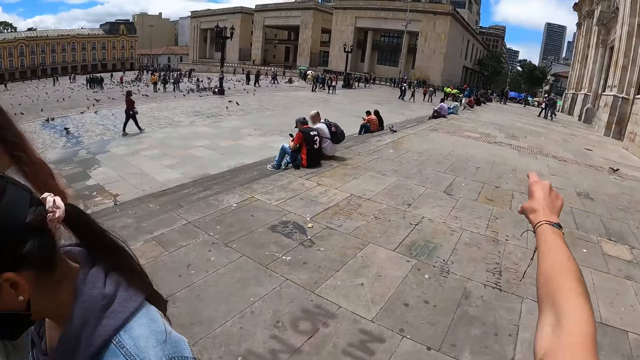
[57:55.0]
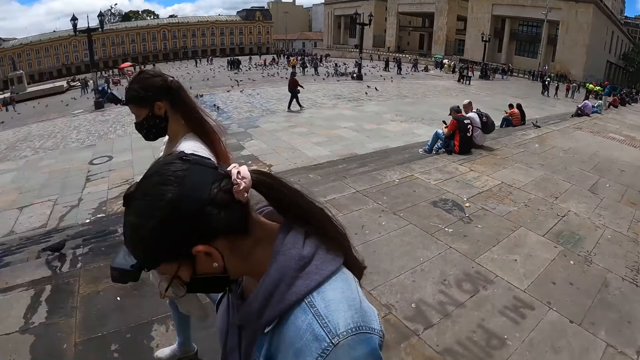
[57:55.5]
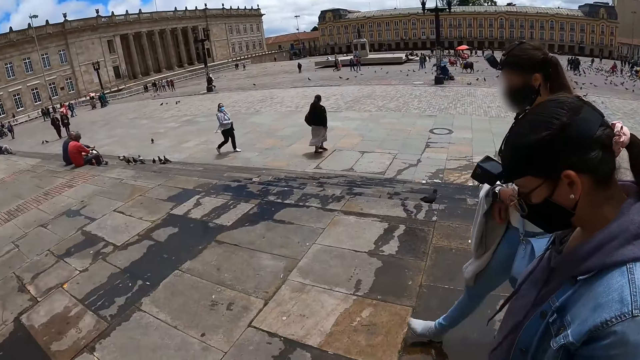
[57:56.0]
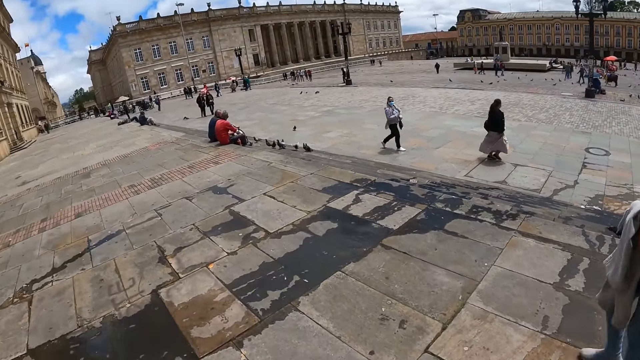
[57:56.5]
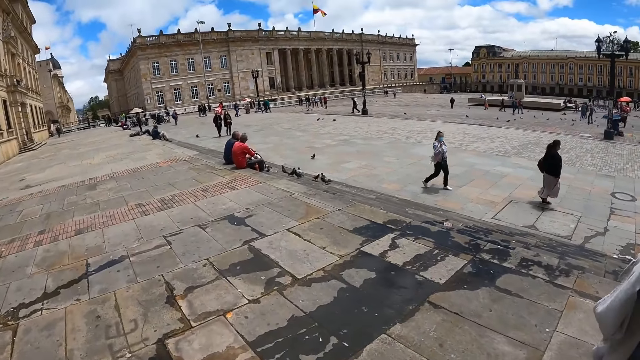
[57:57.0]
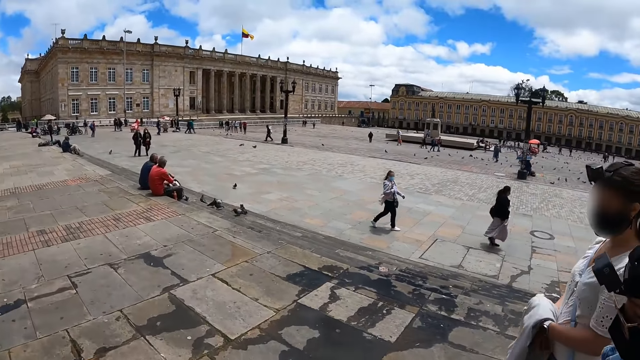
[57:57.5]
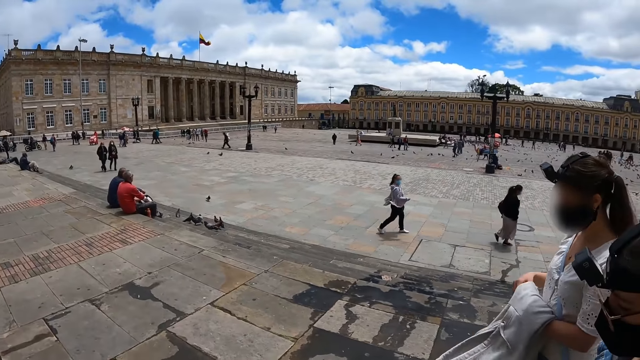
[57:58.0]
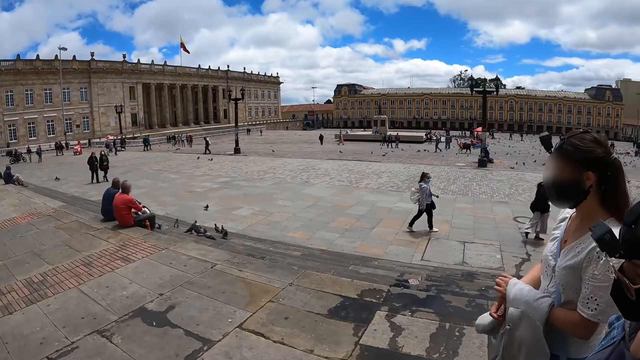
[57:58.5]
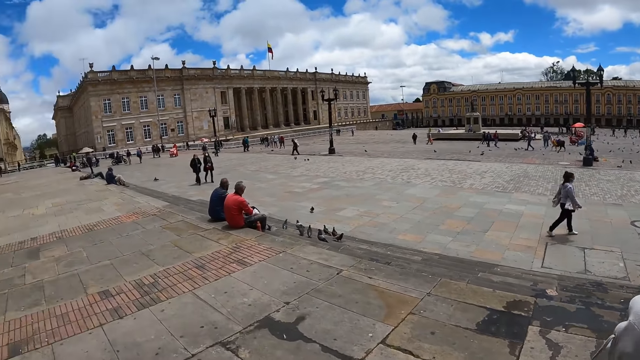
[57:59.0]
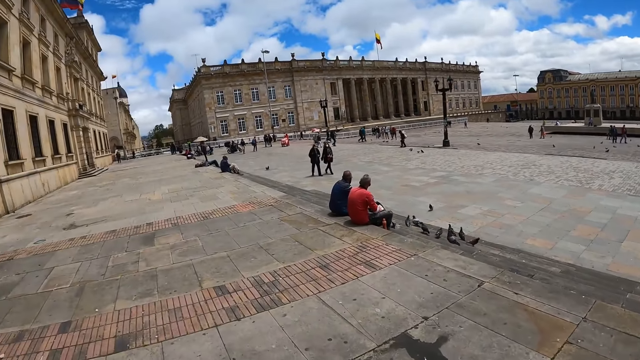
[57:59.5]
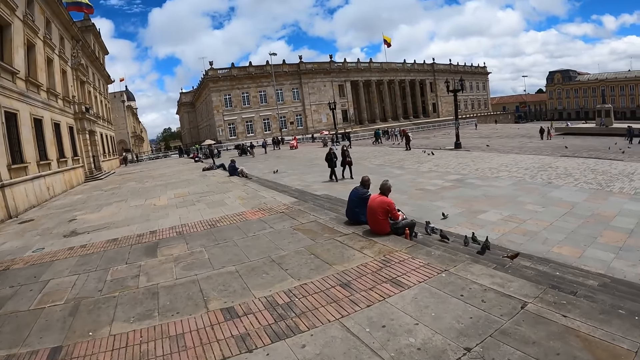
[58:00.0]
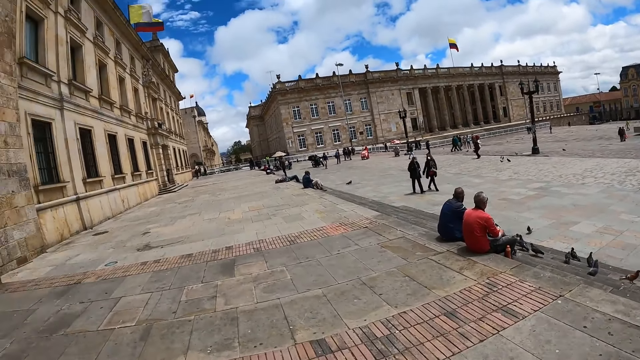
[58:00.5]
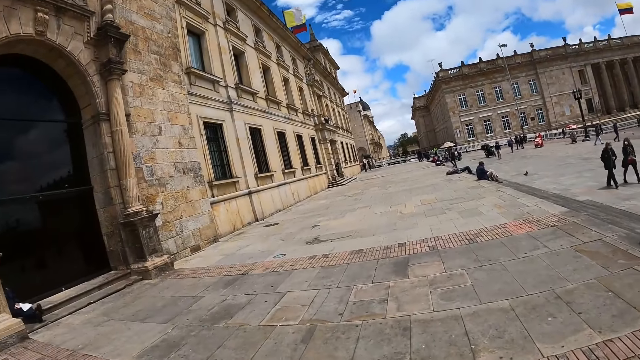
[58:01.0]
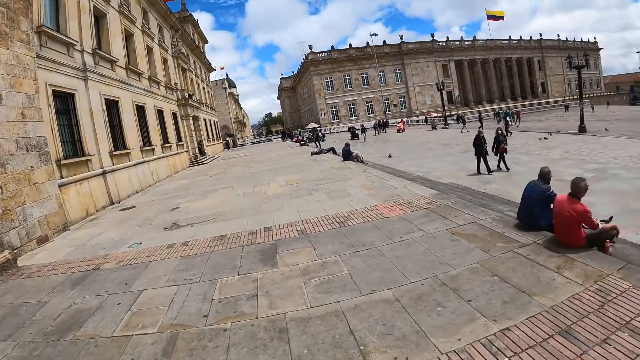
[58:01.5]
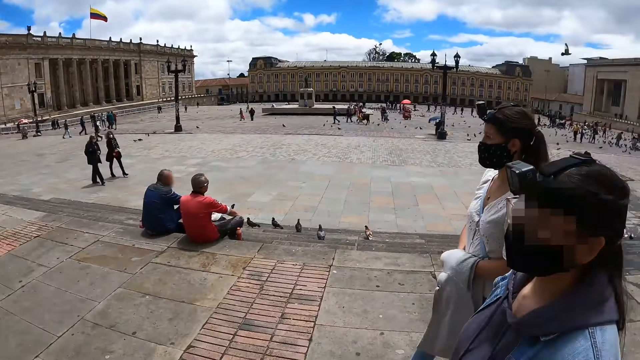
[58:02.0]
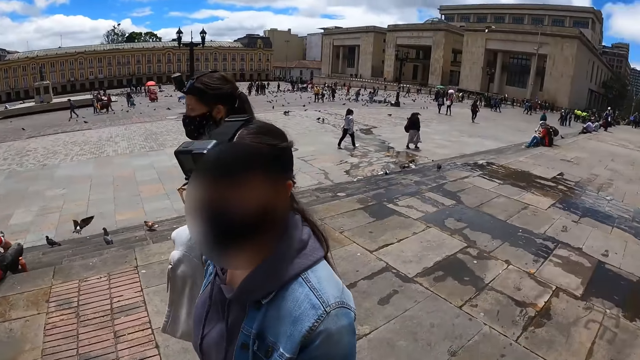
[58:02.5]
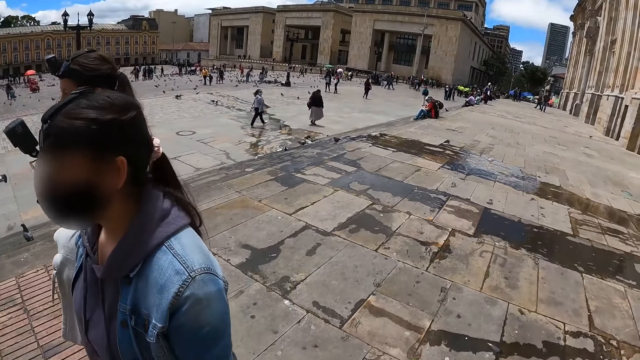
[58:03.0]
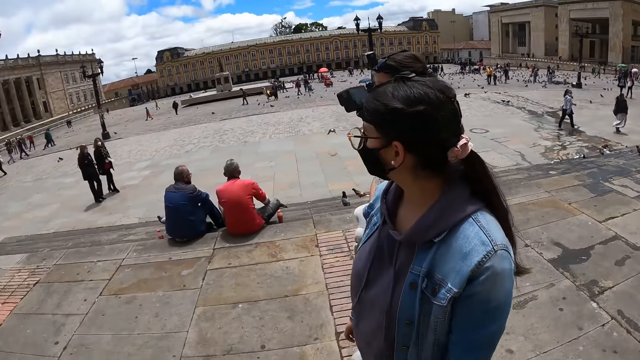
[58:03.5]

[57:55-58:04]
The camera wearer points back at the building. They converse. They turn forward. A person moves the cloth on the hand. The camera wearer looks right. They look forward. They look left. They turn back.

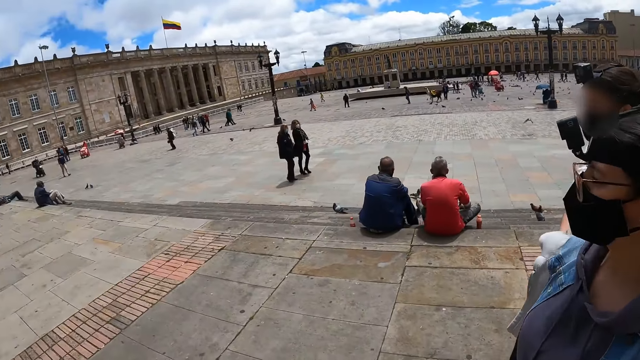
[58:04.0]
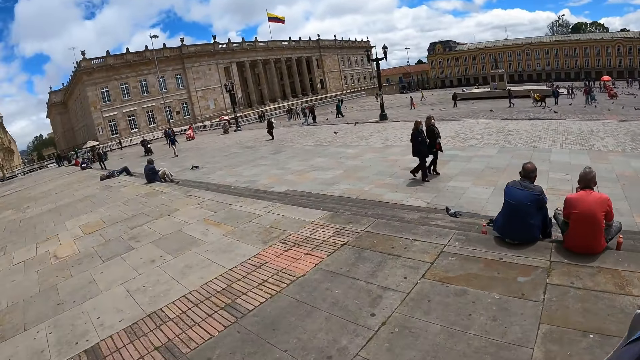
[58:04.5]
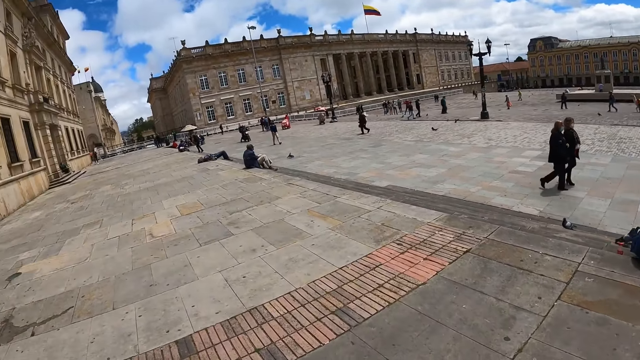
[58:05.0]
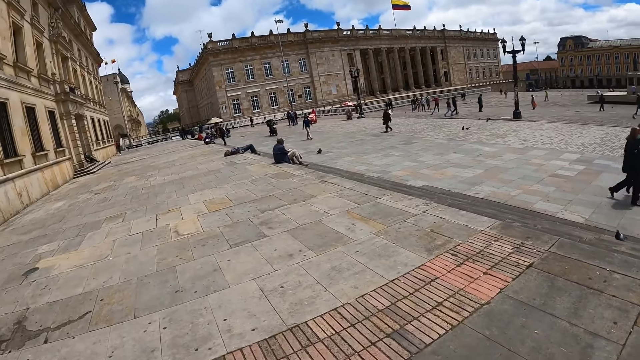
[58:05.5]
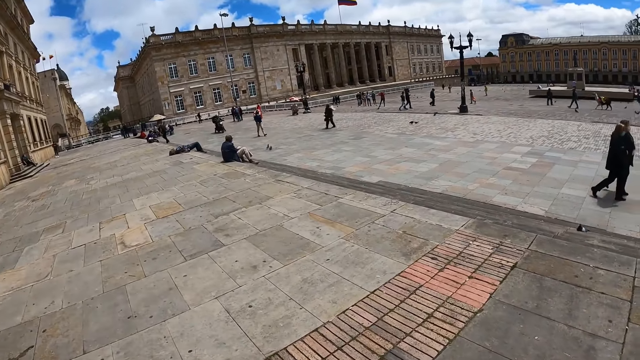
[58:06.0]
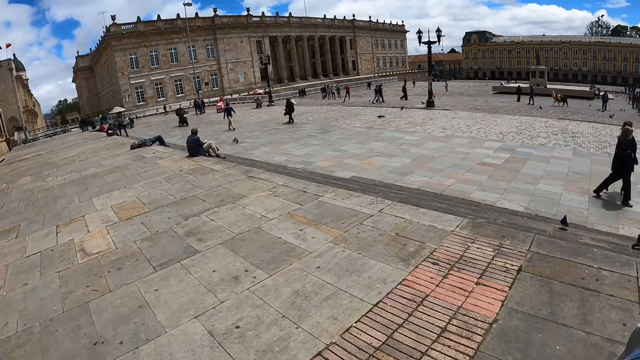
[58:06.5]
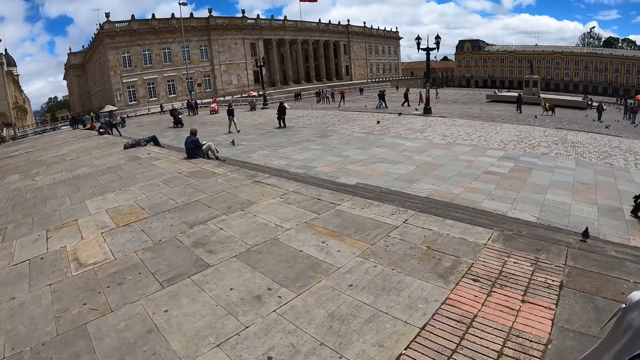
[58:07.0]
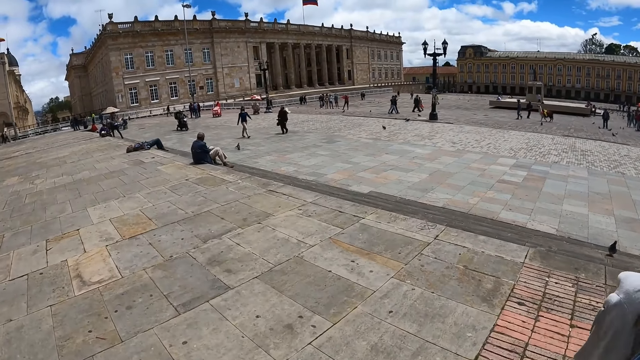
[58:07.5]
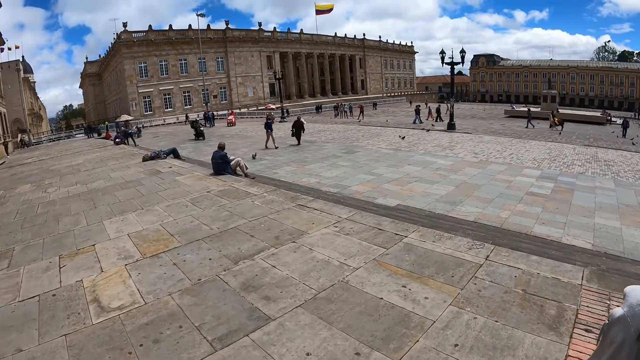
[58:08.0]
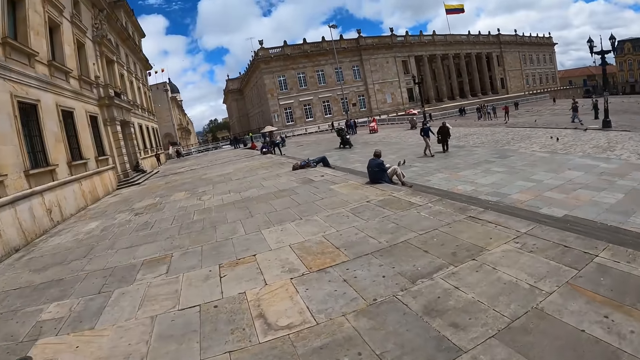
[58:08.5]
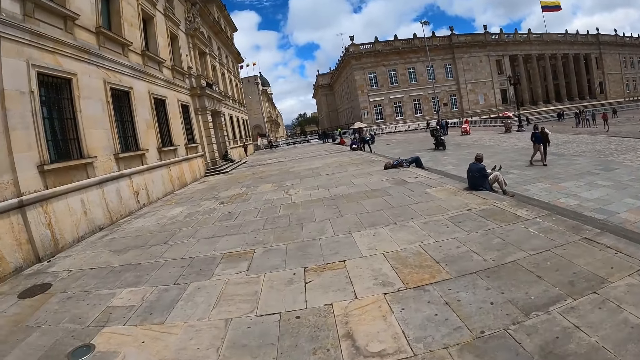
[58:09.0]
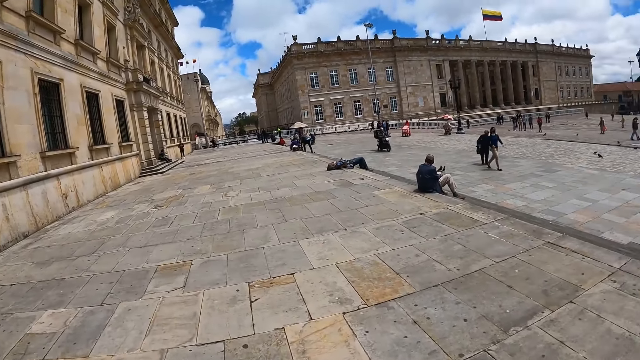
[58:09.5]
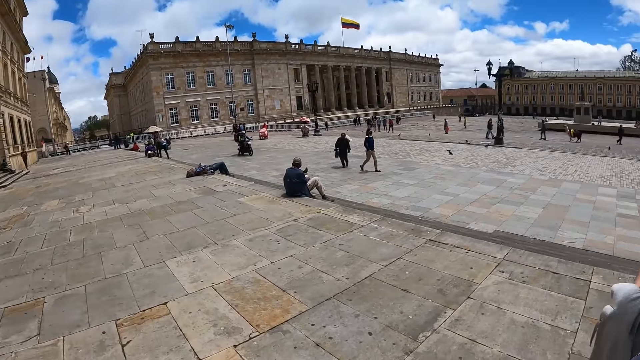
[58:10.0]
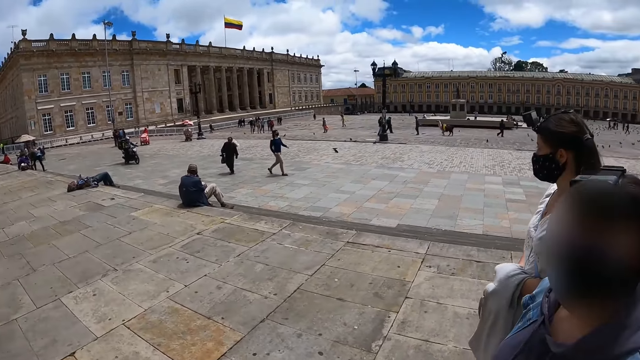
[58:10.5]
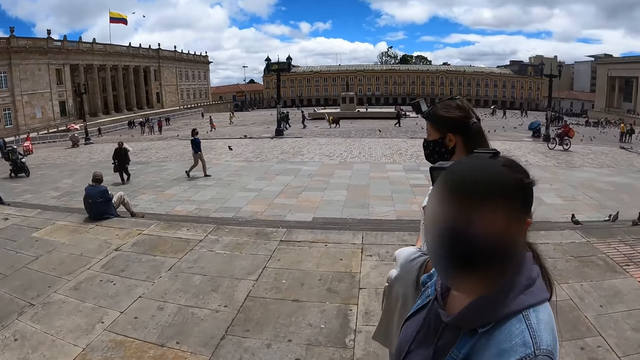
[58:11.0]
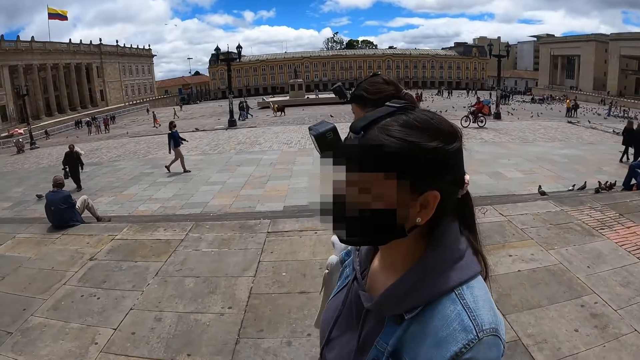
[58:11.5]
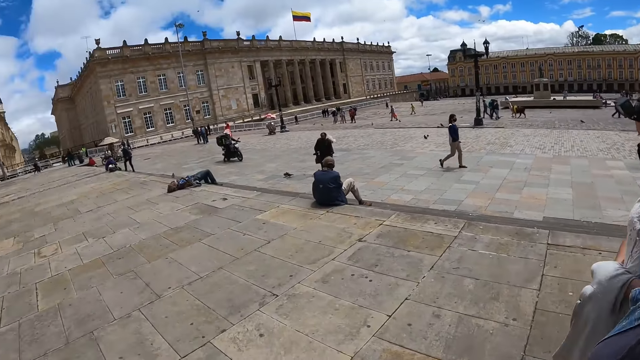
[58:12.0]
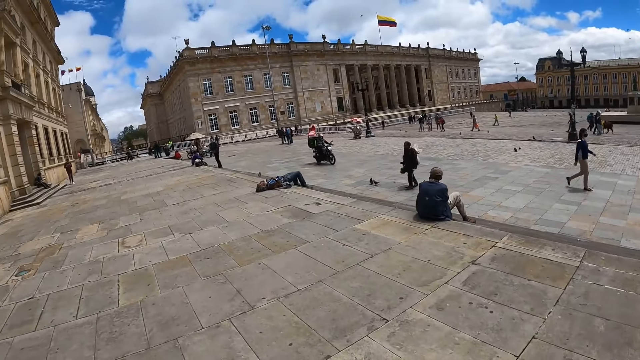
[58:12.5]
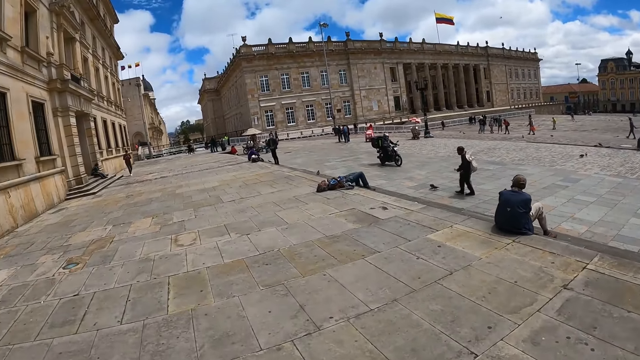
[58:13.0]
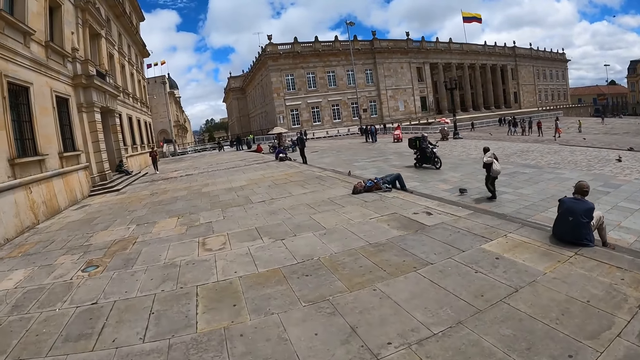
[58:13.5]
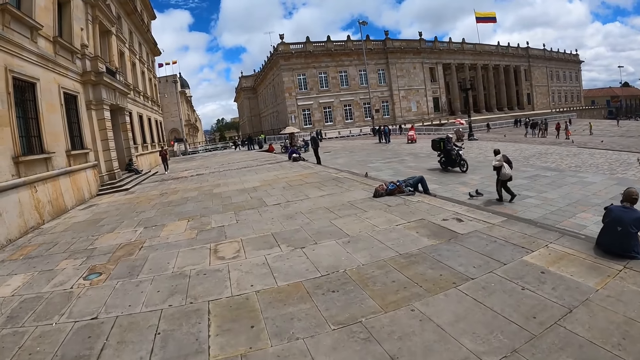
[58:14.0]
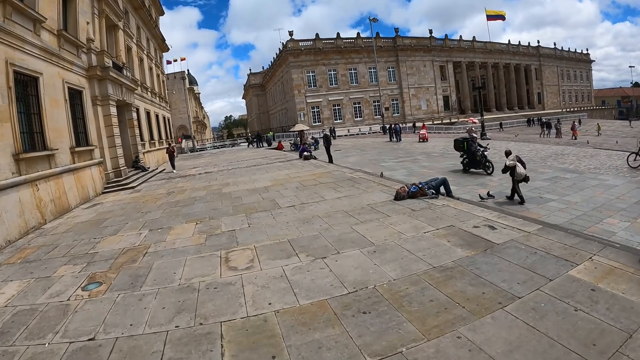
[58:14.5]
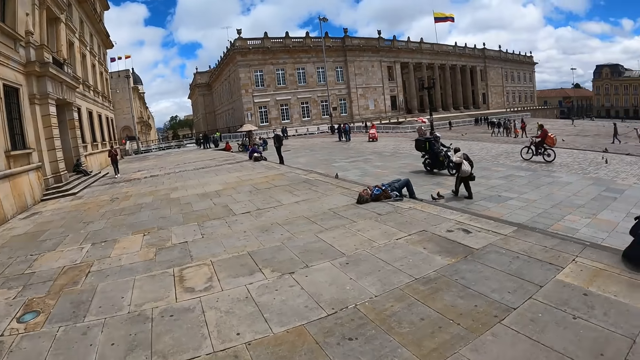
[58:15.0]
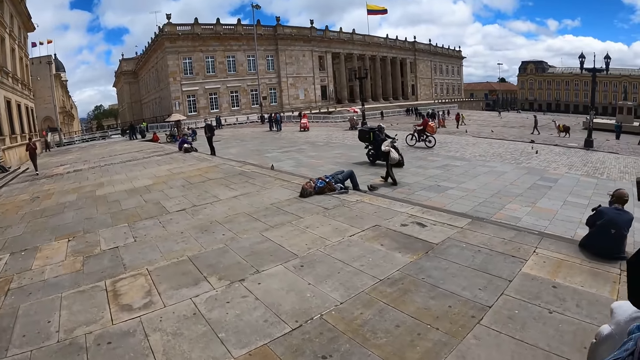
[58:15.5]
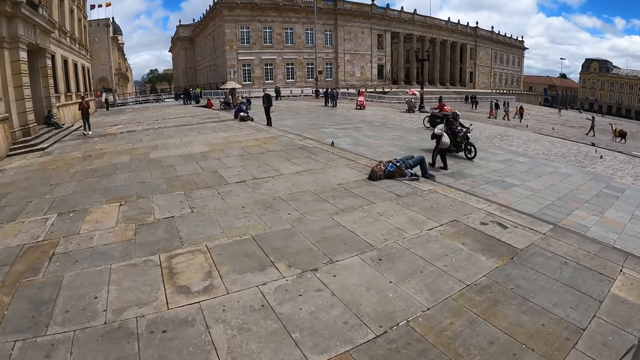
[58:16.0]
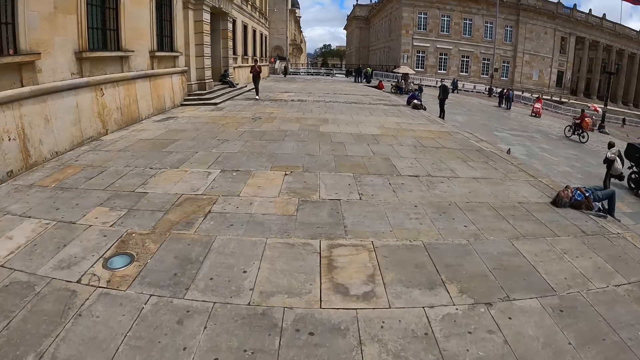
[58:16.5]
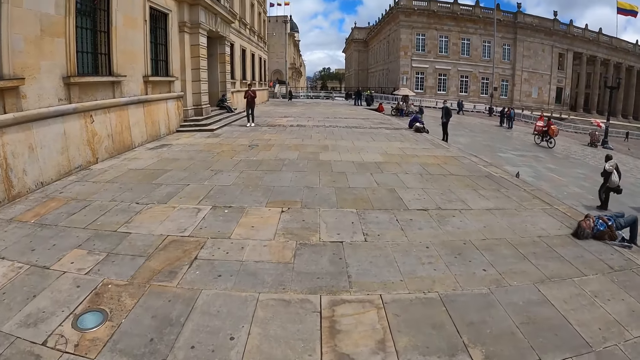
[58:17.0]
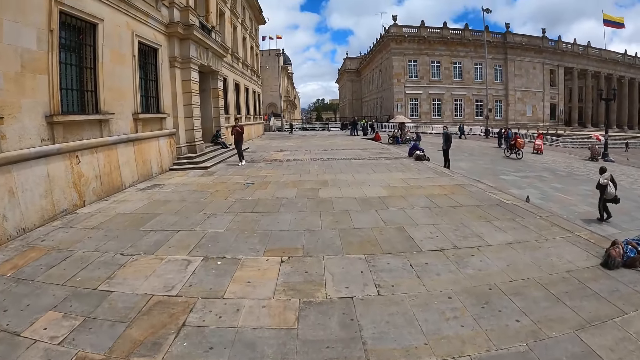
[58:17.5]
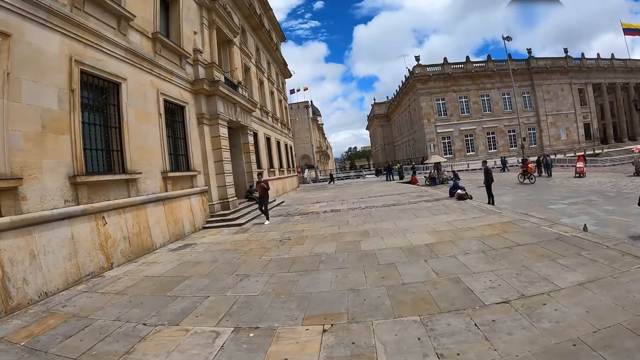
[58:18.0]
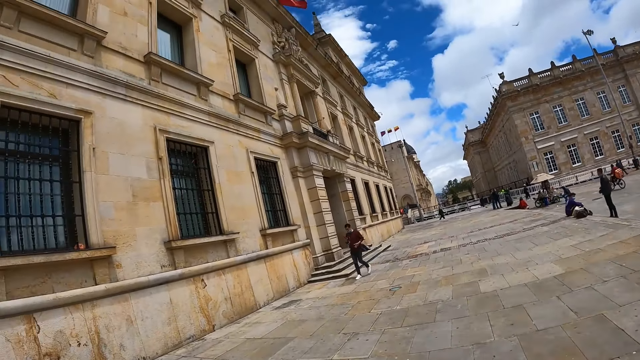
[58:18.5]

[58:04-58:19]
A person walks with another person. A third person walks on the road. The camera wearer turns forward. They look right. They look forward. Another person moves the hand to the face. The camera wearer looks right. They converse with a woman. Another person walks with a sack on the back. Another person rides the motorcycle. Another person rides the motorcycle. The camera wearer looks forward.
